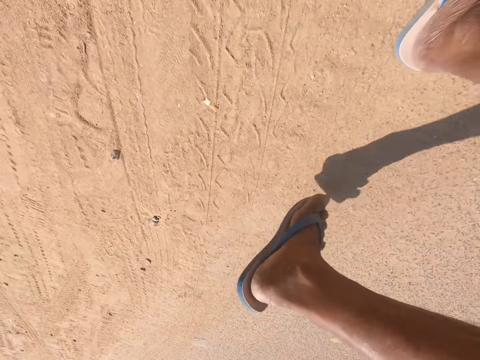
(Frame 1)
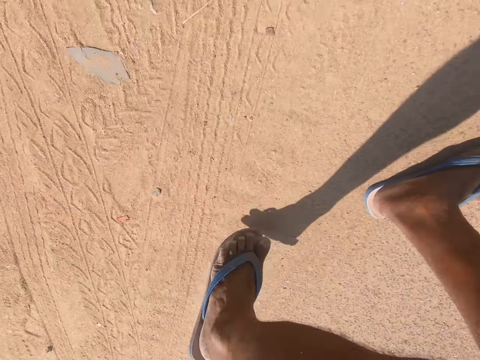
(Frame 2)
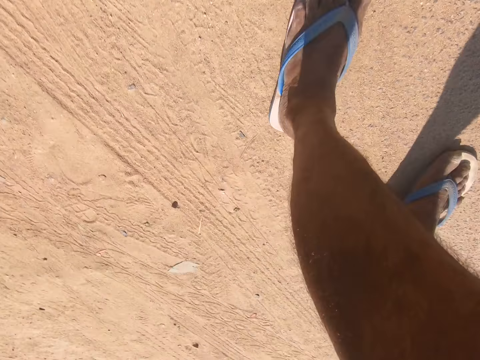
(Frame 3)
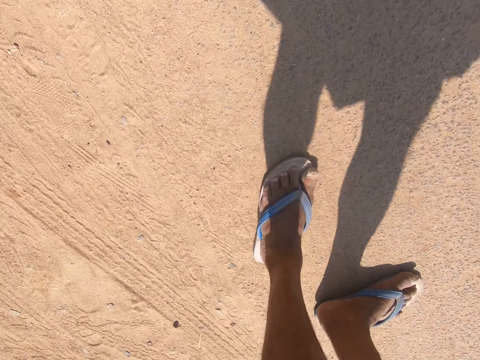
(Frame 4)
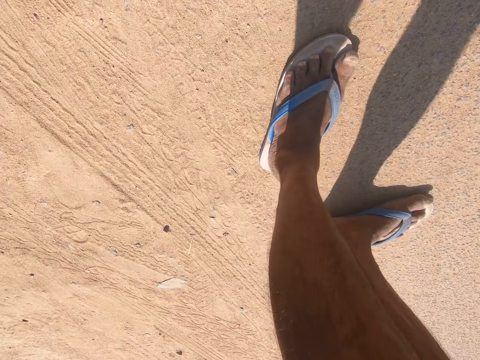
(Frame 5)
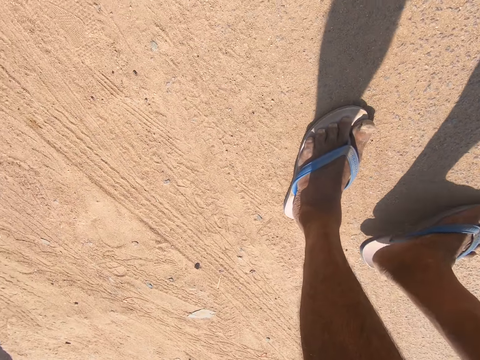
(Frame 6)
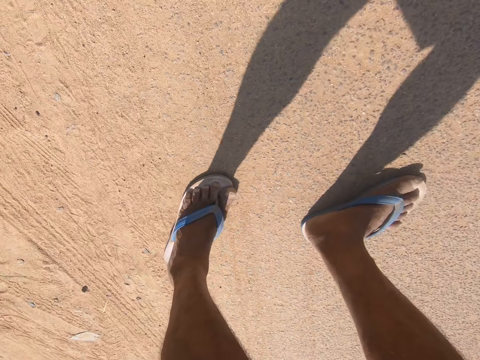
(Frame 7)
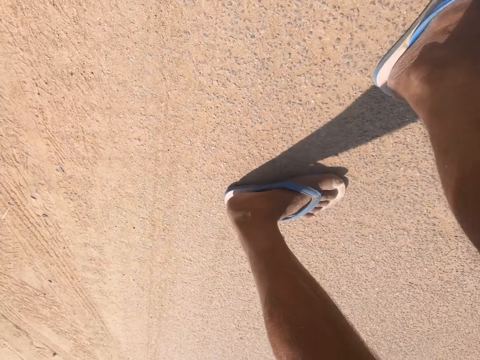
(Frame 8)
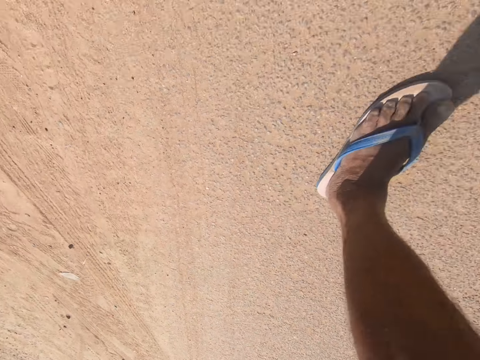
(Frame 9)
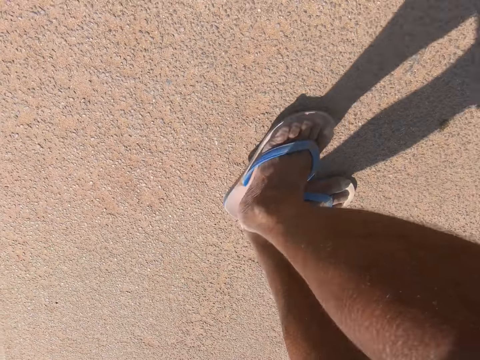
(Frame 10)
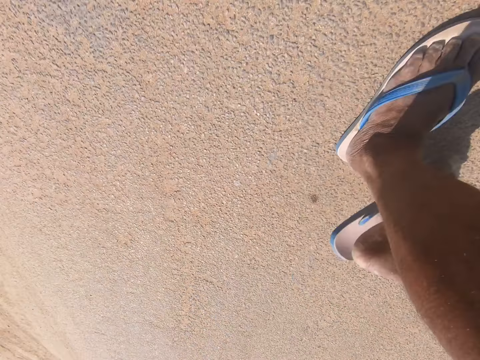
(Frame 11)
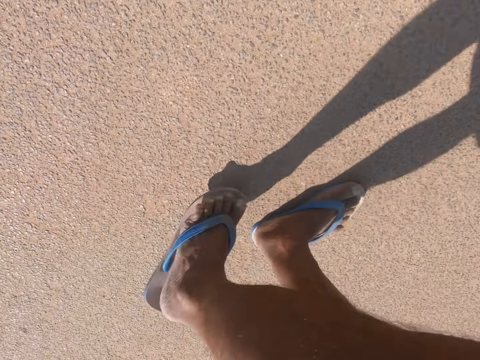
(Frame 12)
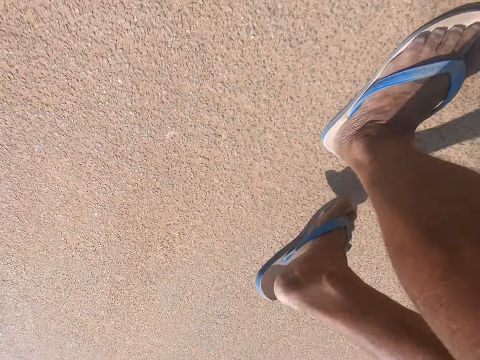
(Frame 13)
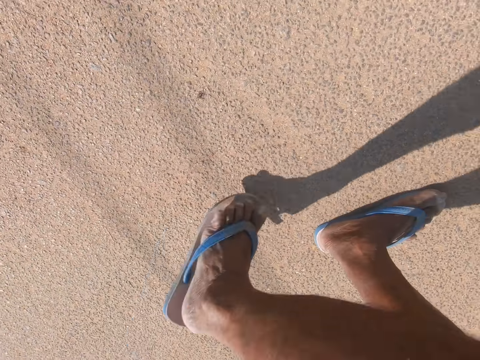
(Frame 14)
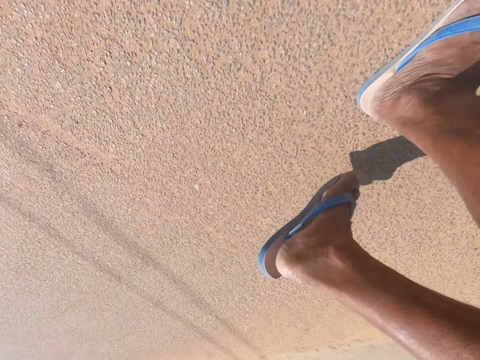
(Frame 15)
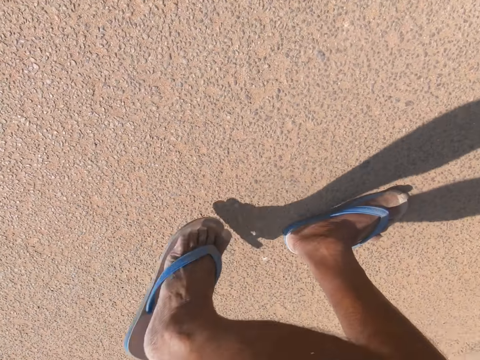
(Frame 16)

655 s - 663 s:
The camera wearer stops. They walk down the road.

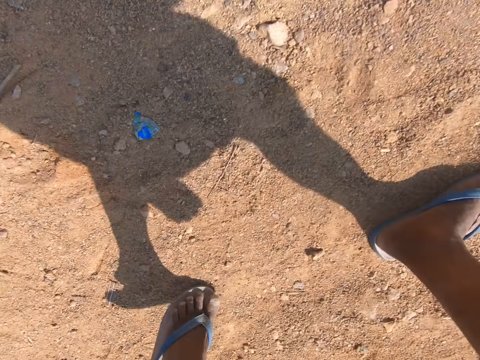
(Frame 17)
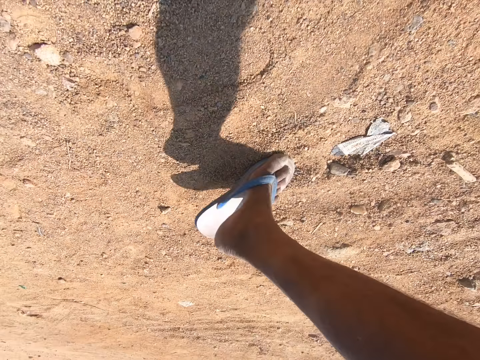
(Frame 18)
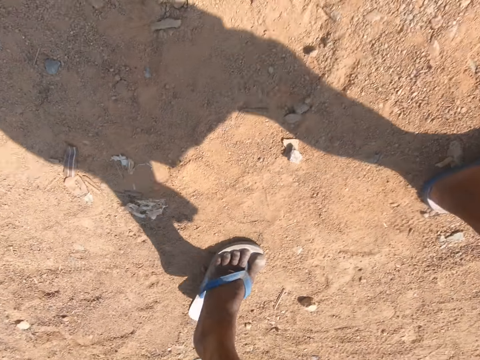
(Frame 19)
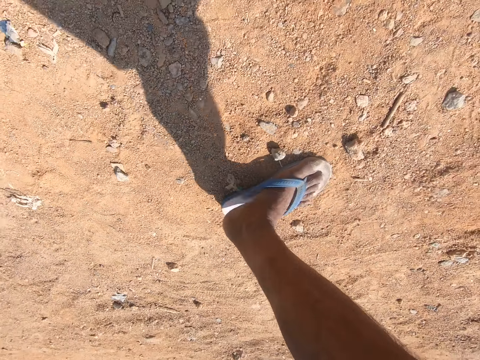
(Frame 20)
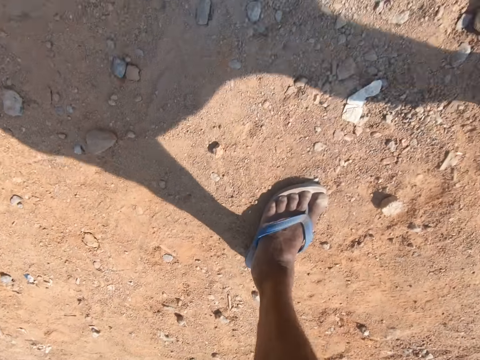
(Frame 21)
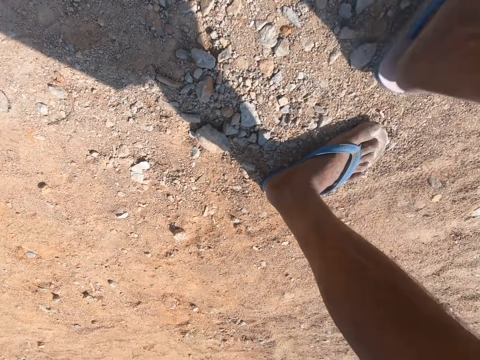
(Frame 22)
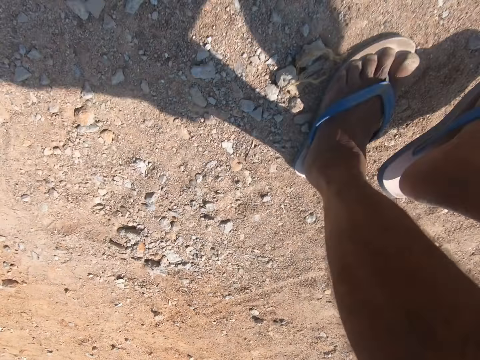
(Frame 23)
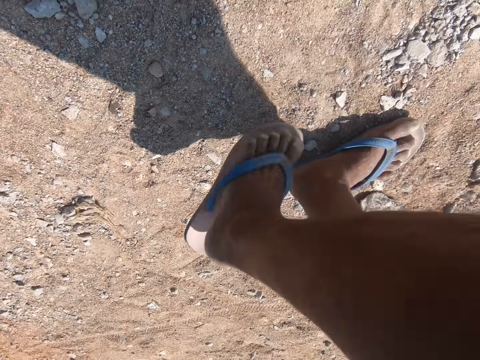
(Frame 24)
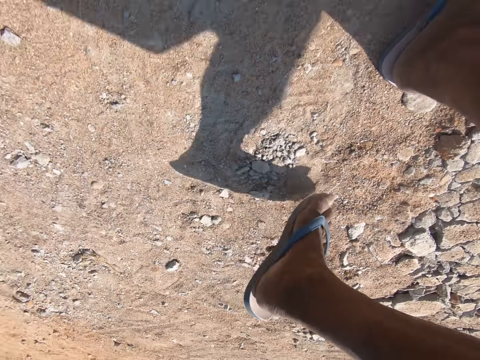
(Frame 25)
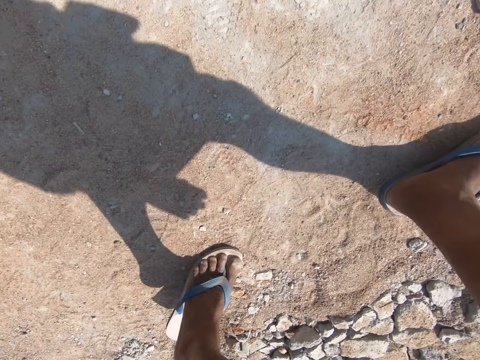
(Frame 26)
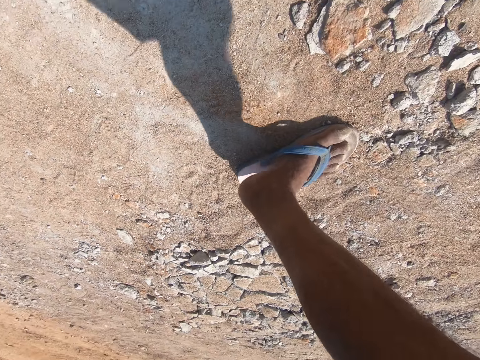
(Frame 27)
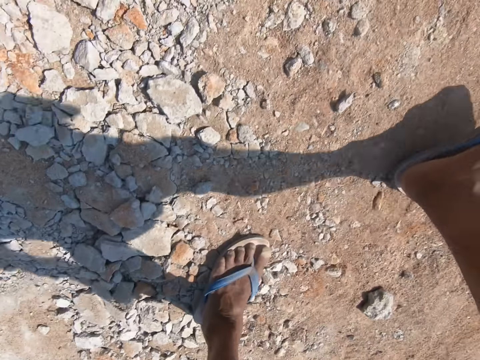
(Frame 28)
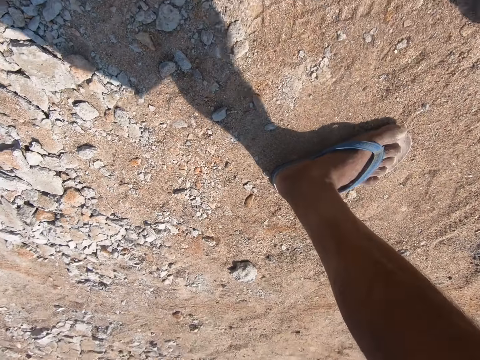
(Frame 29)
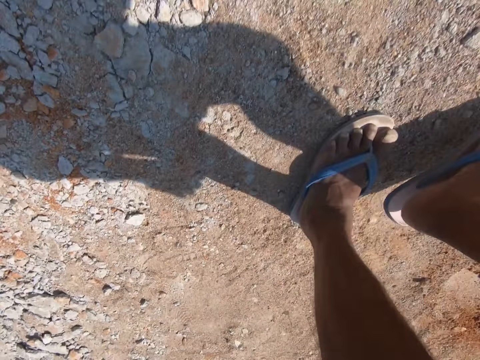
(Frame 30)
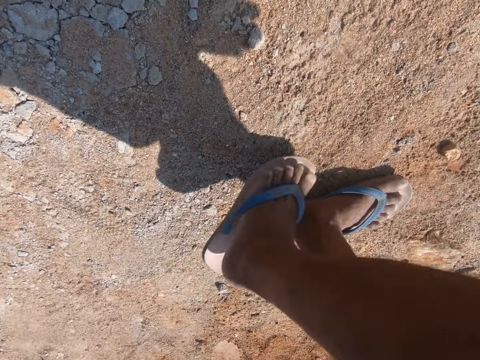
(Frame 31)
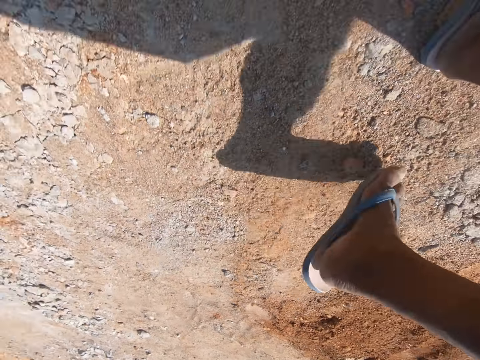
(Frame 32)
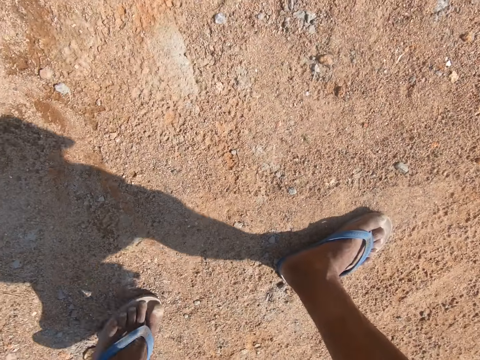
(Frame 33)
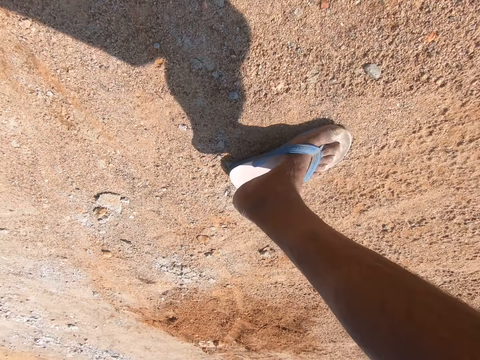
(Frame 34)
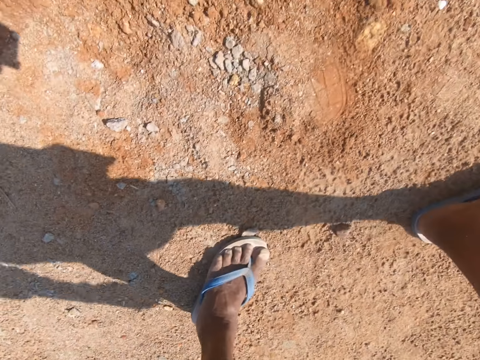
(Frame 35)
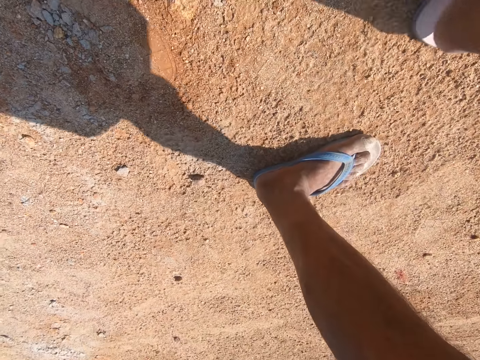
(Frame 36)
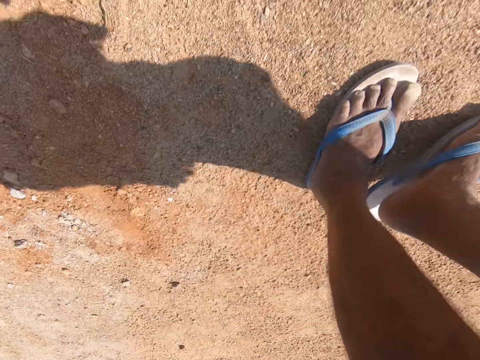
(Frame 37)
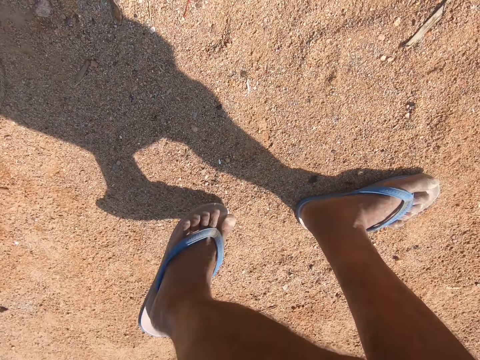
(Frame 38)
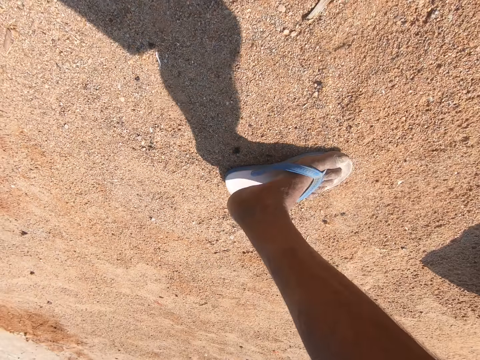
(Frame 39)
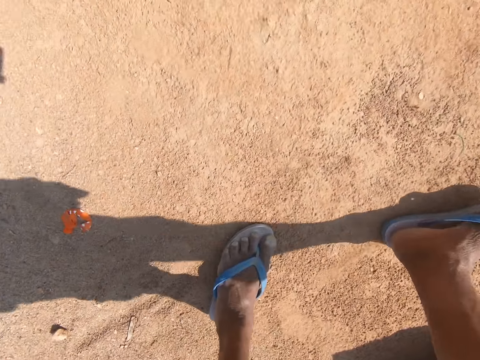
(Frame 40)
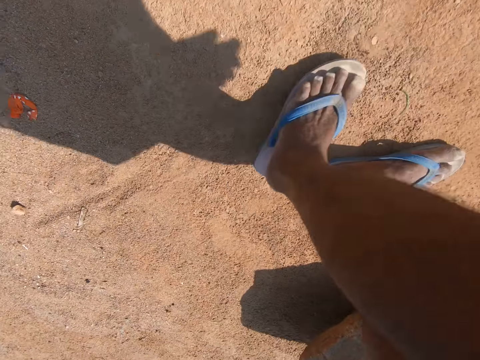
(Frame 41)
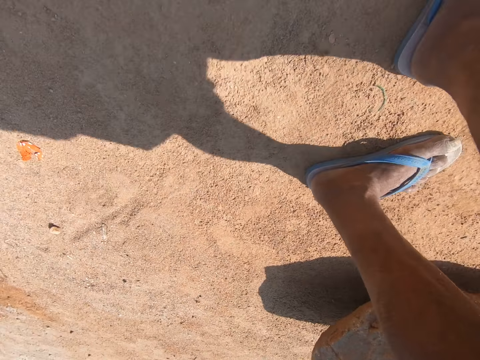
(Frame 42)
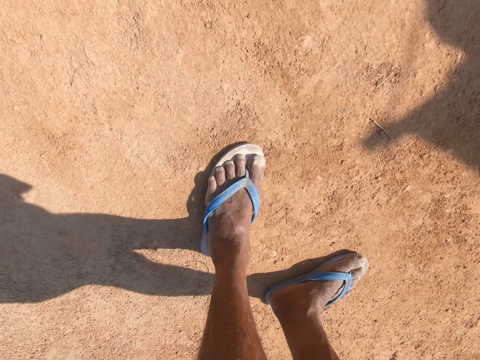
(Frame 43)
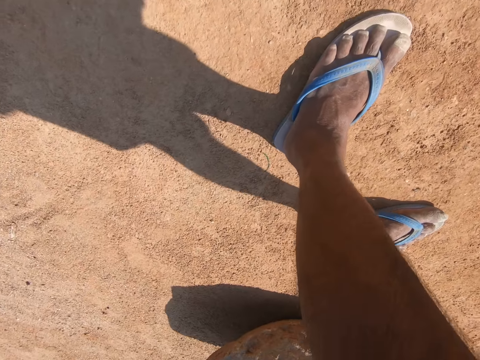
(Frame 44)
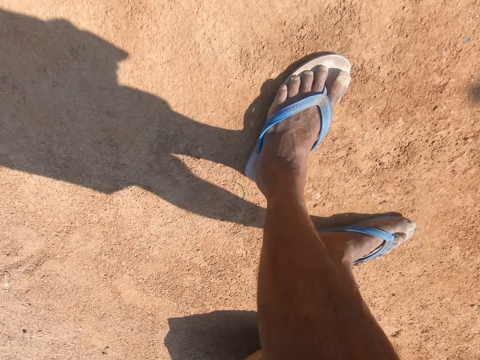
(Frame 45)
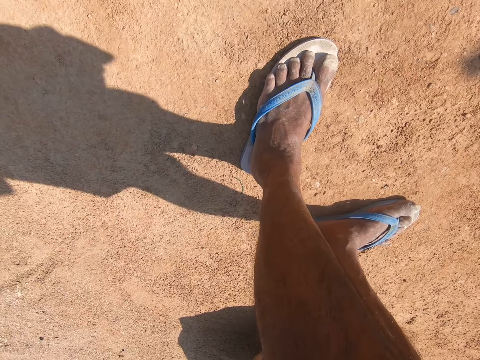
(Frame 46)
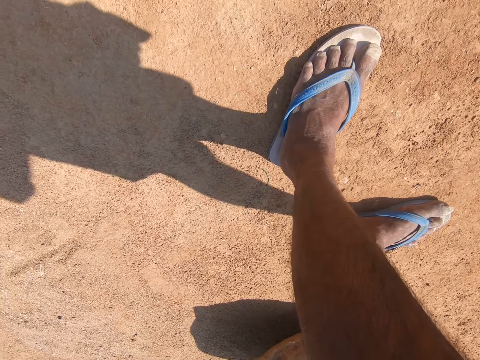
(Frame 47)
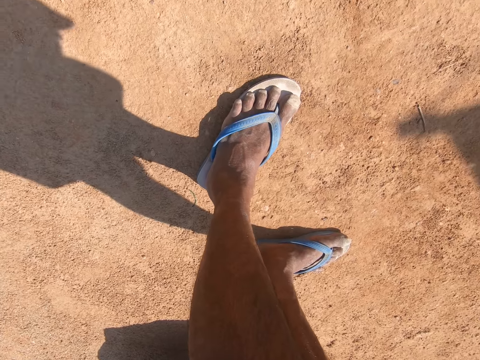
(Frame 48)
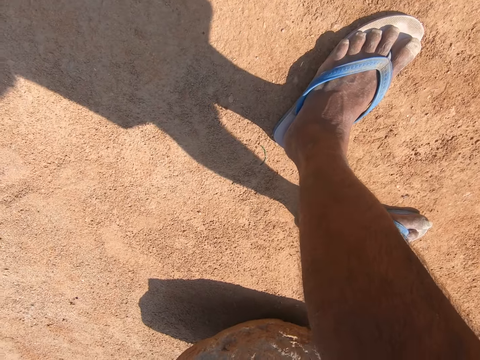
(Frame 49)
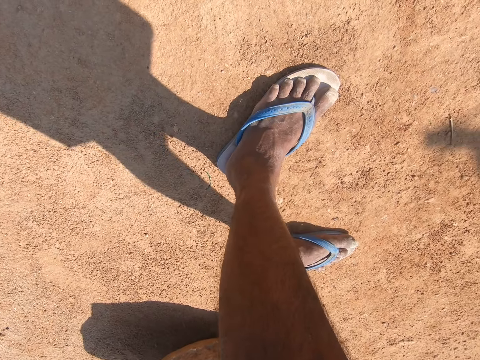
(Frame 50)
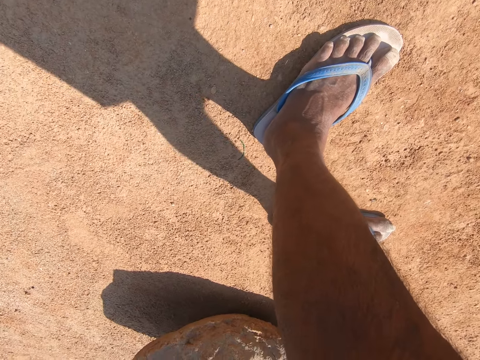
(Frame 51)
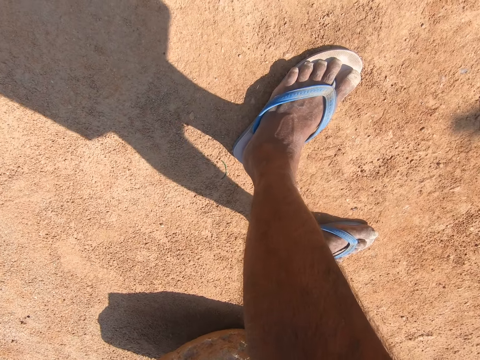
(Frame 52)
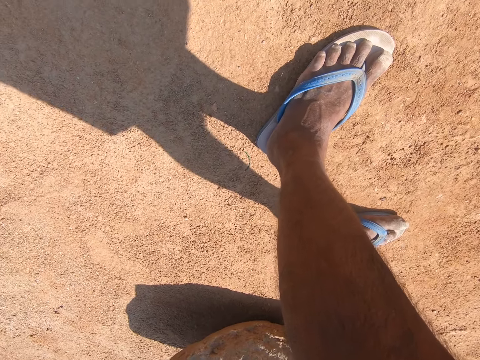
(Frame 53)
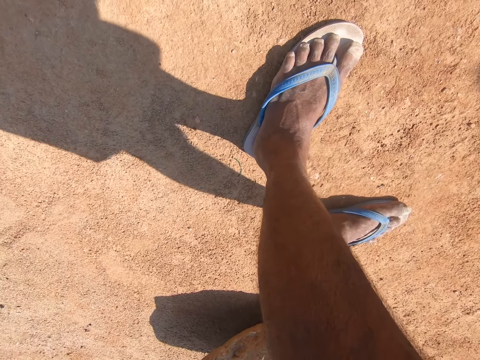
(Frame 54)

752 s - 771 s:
A man converses with the camera wearer. The camera wearer talks to the man. The man talks to the camera wearer. The camera wearer talks to the man. The man talks to the camera wearer. The camera wearer stops. They talk to the man. The man talks to the camera wearer.
